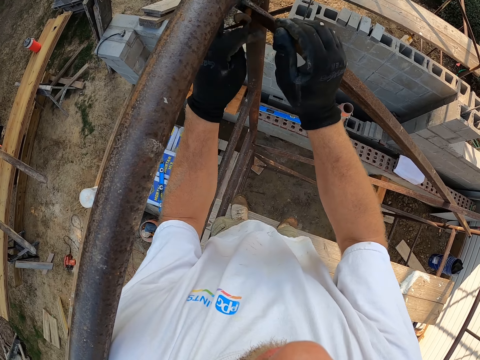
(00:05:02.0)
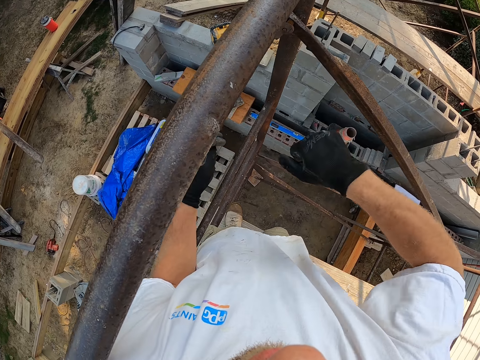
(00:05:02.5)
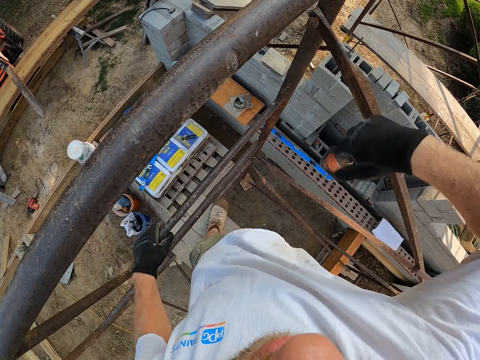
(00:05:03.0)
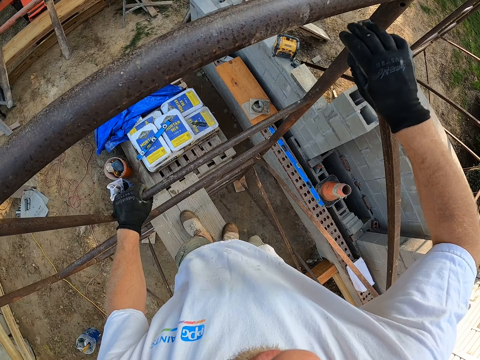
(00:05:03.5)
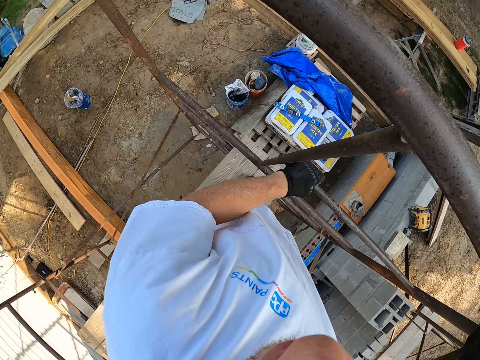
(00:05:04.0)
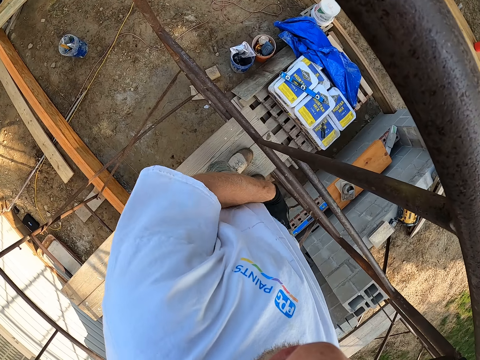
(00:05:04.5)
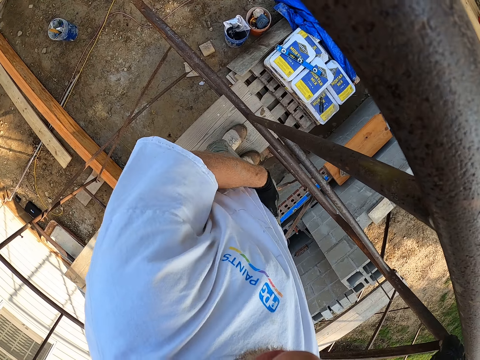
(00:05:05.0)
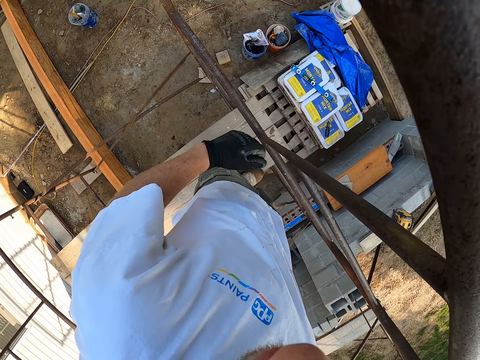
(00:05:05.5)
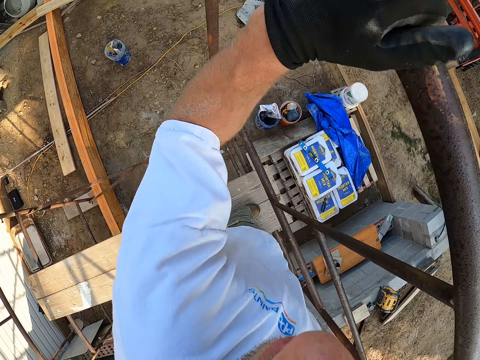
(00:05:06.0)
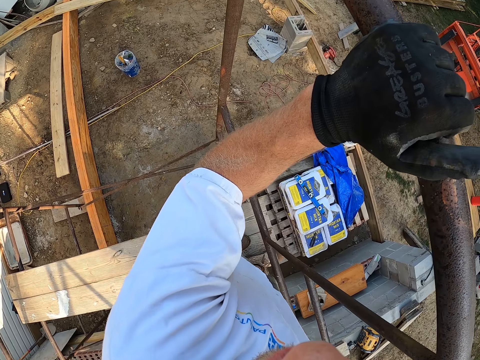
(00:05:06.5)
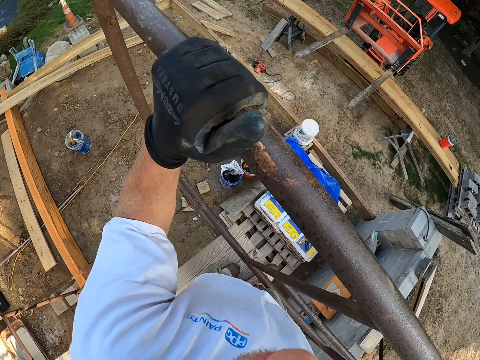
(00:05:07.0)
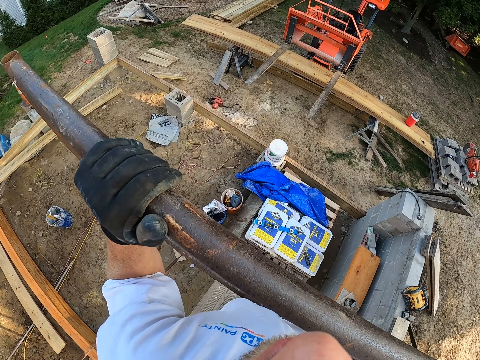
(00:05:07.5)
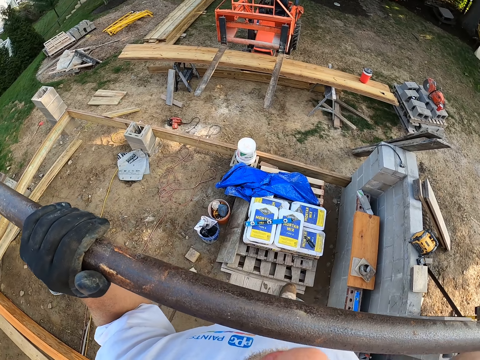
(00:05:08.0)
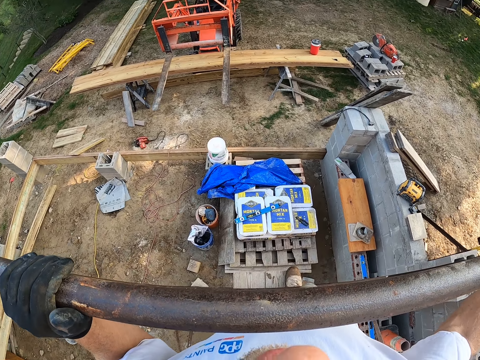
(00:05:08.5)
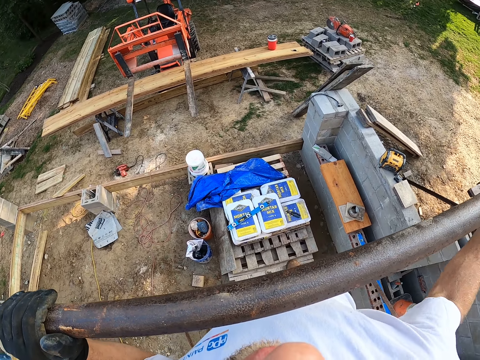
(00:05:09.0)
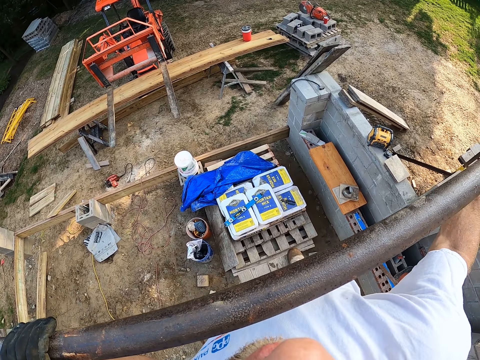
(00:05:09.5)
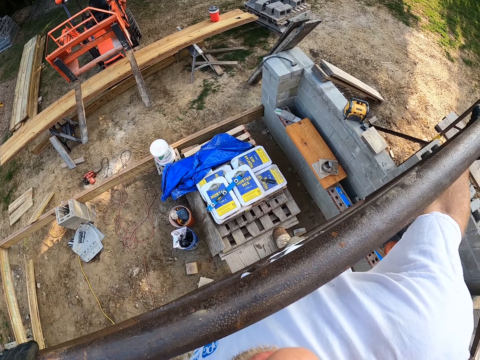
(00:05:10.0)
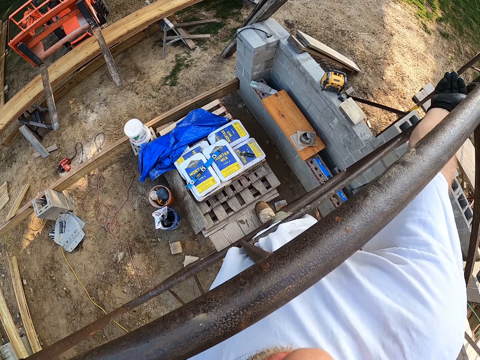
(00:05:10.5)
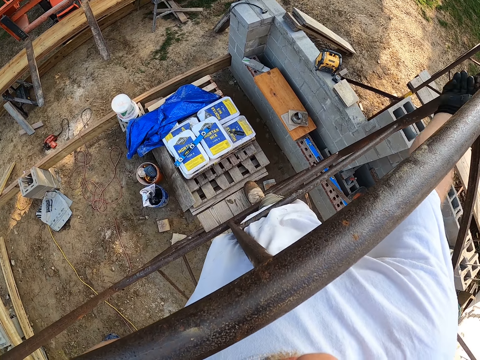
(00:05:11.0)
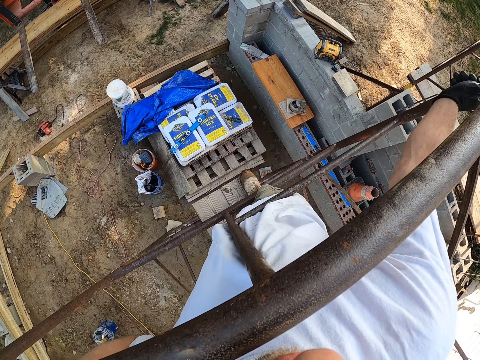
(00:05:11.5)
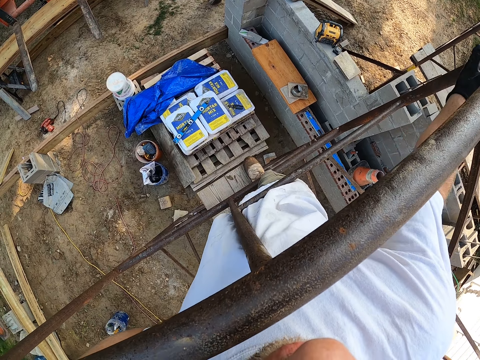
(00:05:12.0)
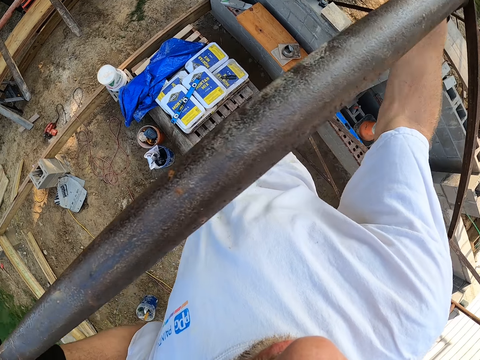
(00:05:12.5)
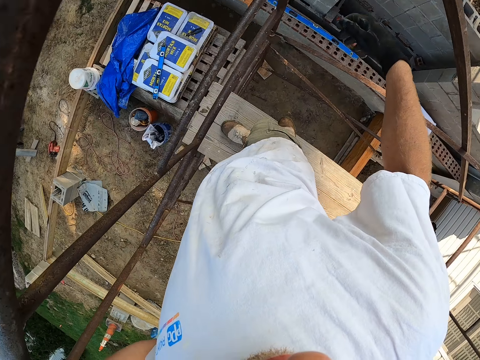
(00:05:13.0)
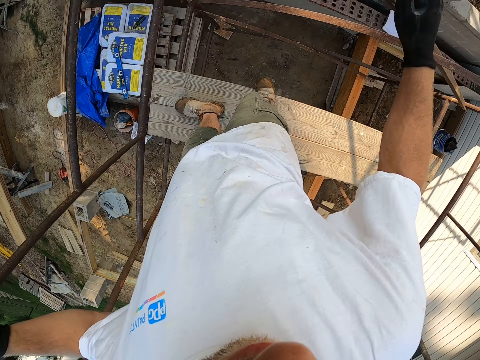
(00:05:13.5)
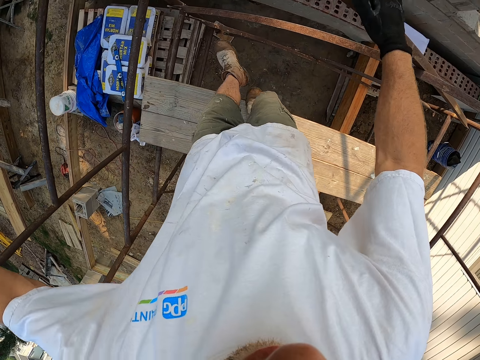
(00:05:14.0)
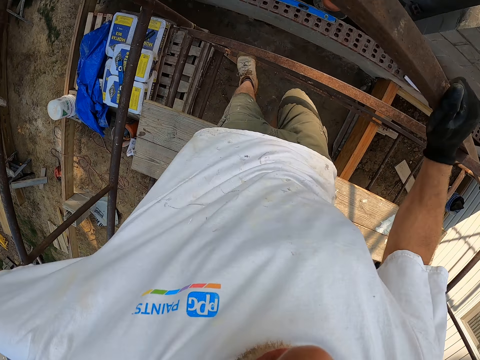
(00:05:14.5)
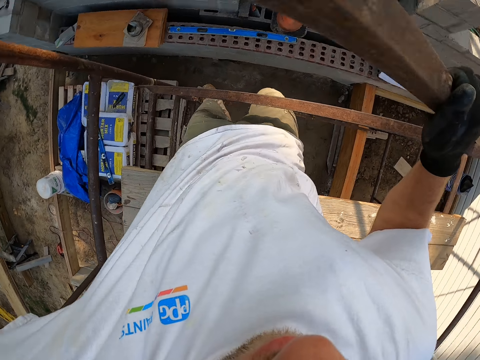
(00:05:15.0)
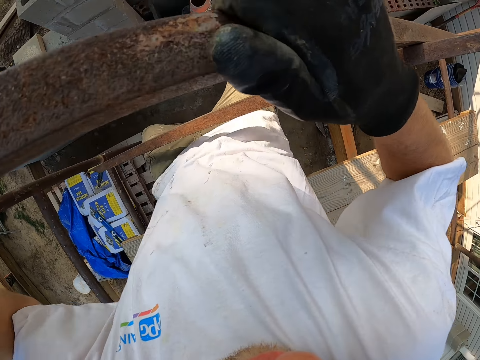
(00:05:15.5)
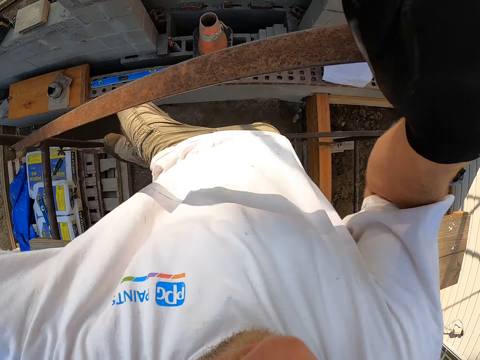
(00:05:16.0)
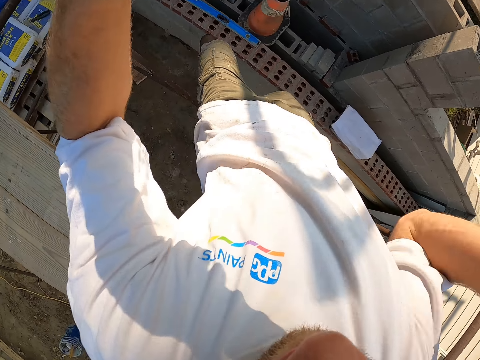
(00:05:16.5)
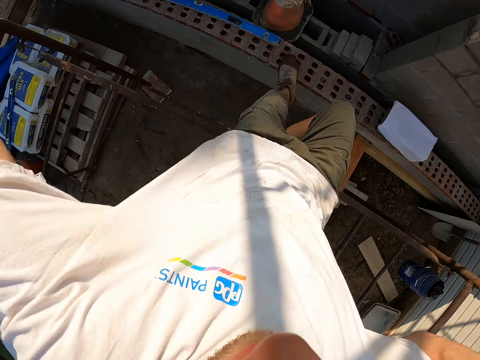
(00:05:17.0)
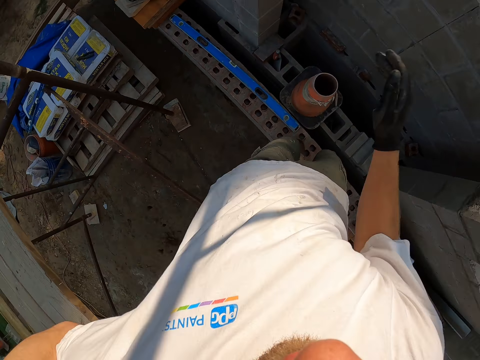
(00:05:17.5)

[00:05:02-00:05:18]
The camera wearer ties steel. He rolls a screw. He scratches his crotch. He places his left hand on the scaffold. He lifts the hand. He holds the steel. He stares. He bolts a nut with his right hand. He steps down from the wooden plank on the scaffold.

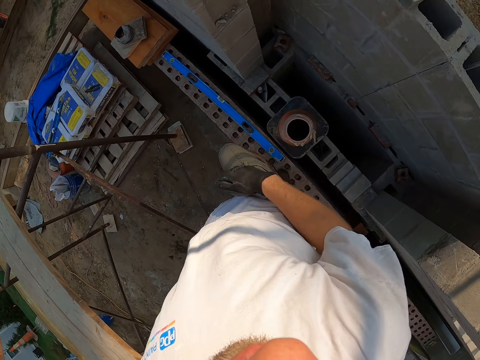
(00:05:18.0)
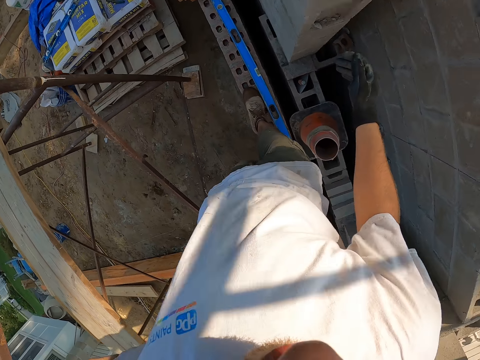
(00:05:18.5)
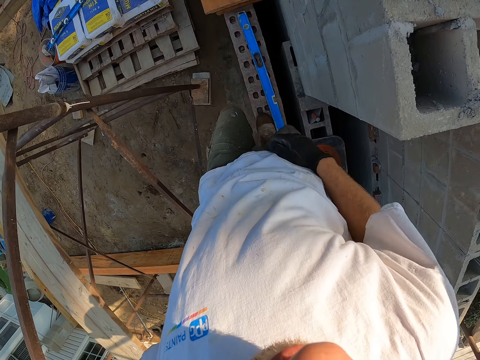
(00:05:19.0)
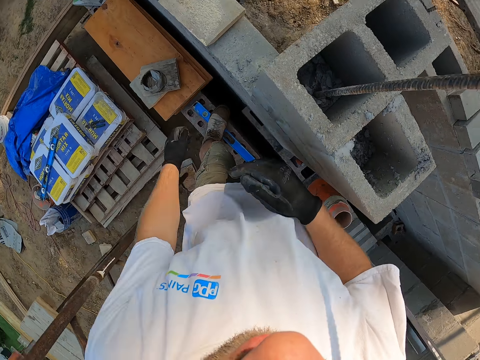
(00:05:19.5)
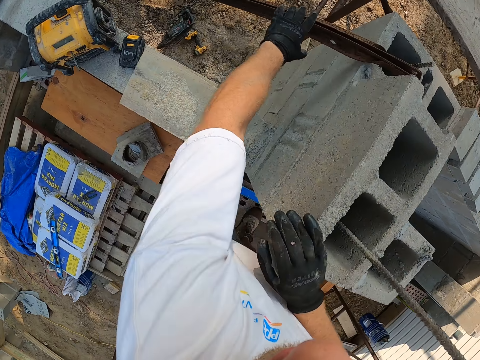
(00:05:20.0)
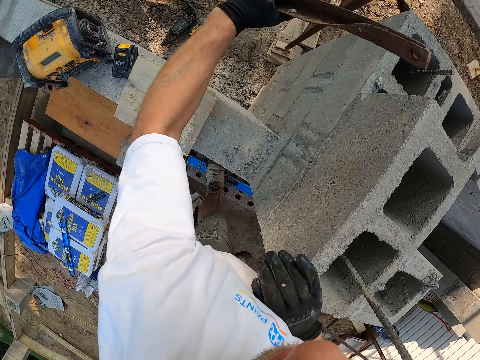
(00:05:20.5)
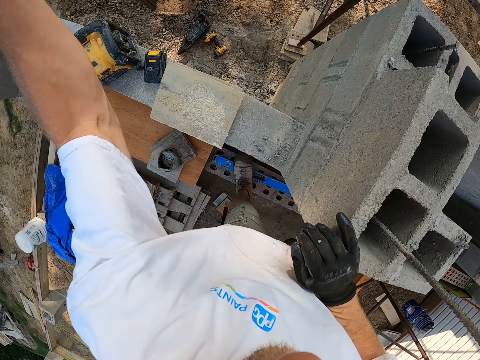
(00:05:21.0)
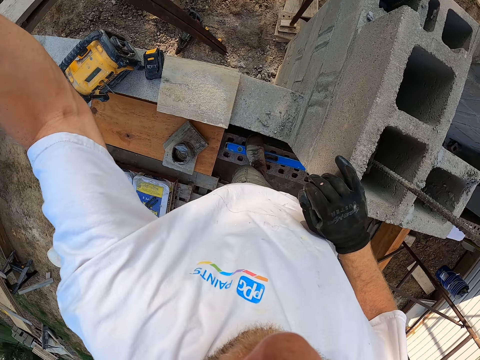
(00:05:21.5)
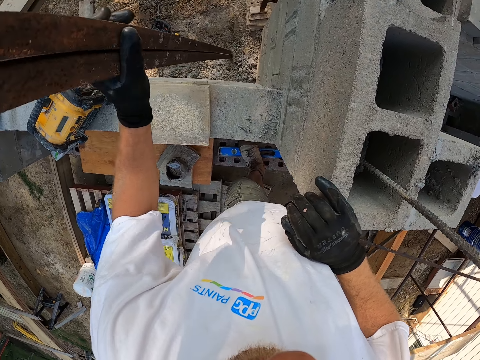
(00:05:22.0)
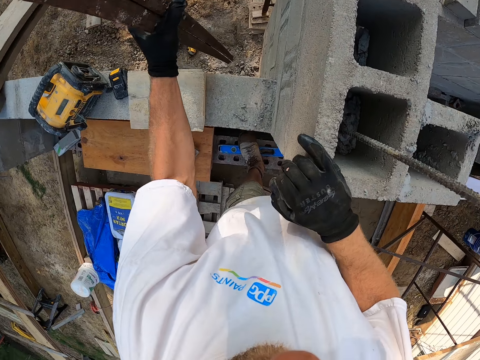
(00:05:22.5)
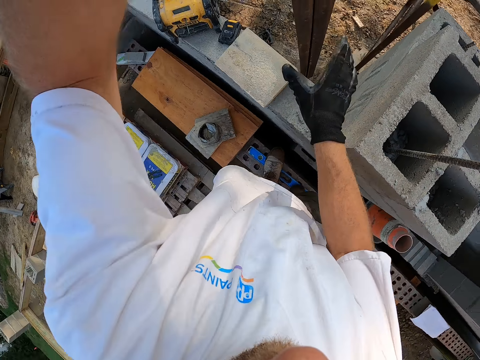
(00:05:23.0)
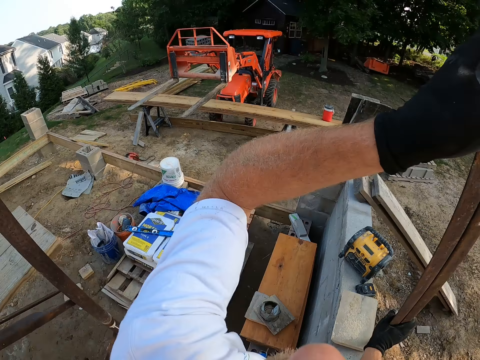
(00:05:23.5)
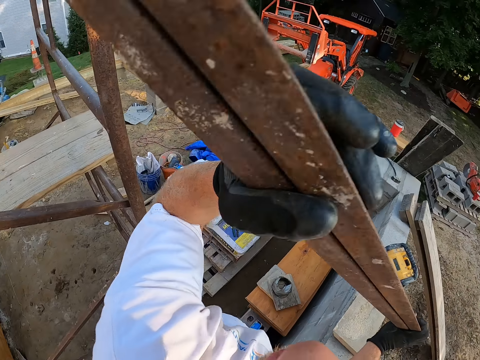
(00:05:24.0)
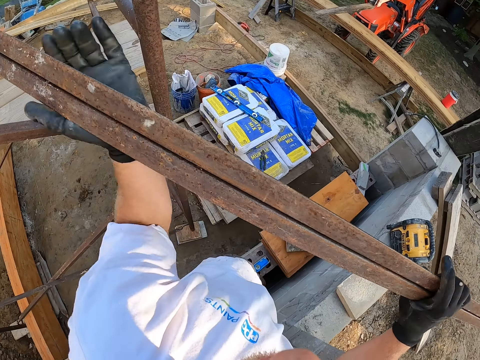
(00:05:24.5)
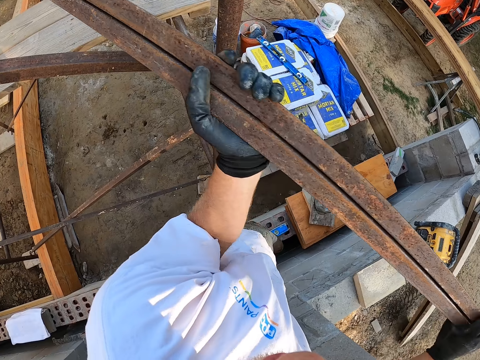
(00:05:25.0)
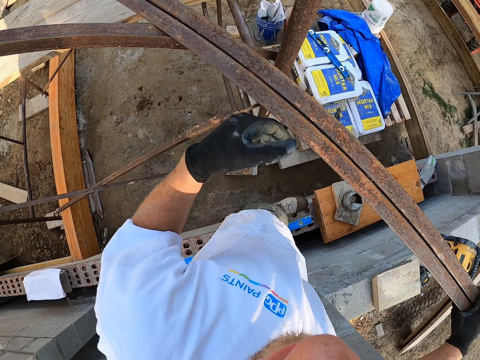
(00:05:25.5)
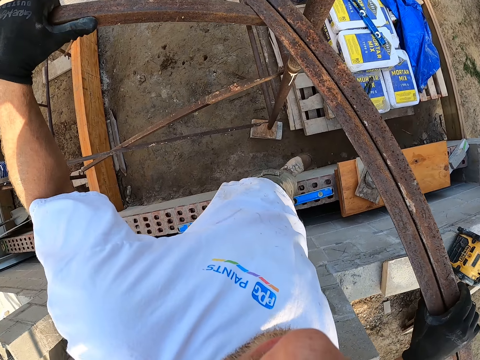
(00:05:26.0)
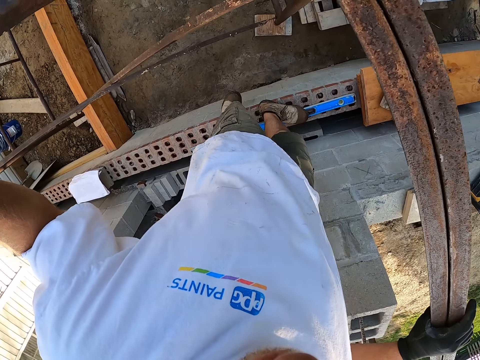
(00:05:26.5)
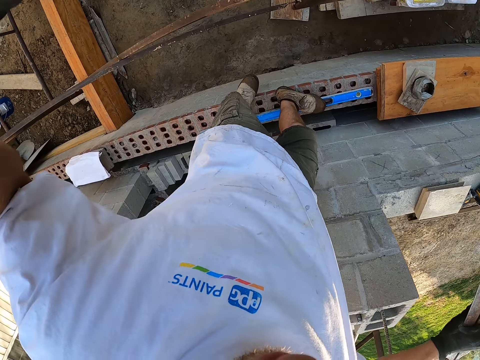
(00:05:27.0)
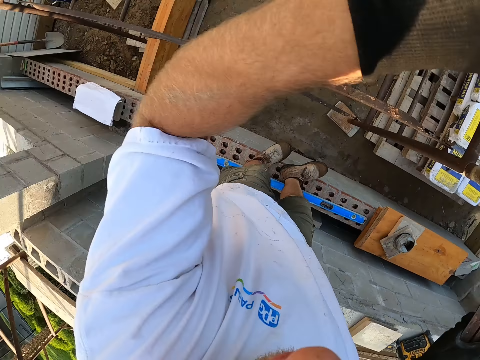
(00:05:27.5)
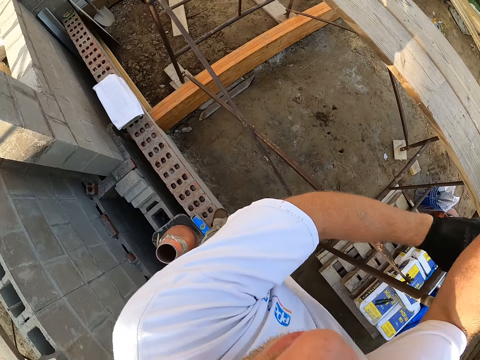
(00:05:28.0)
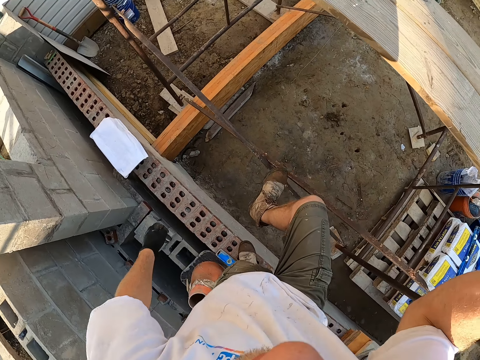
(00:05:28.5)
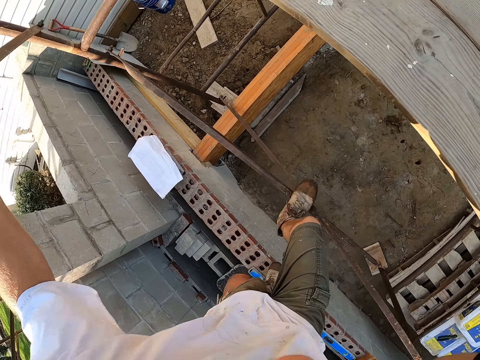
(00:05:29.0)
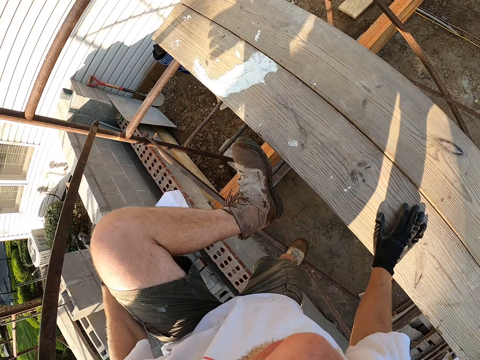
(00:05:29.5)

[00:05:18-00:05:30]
The camera wearer walks on the bricks. They pick up an iron rod or steel by the bricks. They carry the steel. They place the iron rod on the scaffold. They climb the scaffold.
